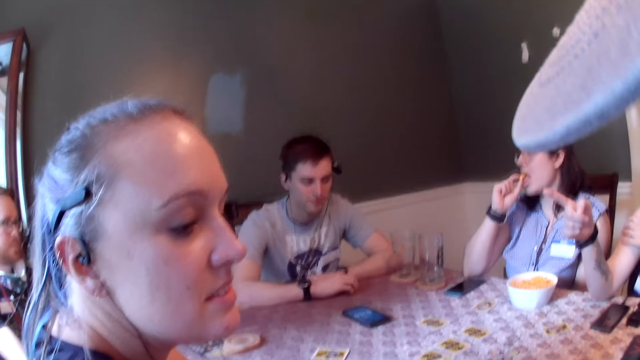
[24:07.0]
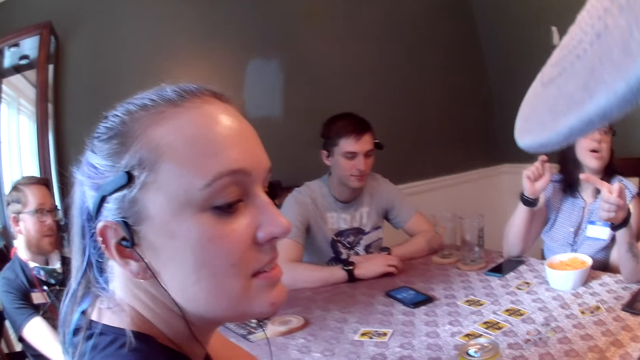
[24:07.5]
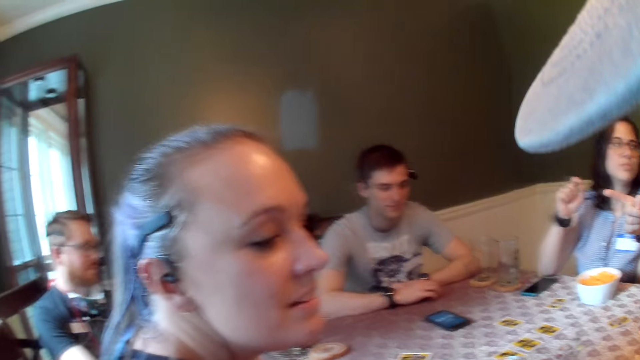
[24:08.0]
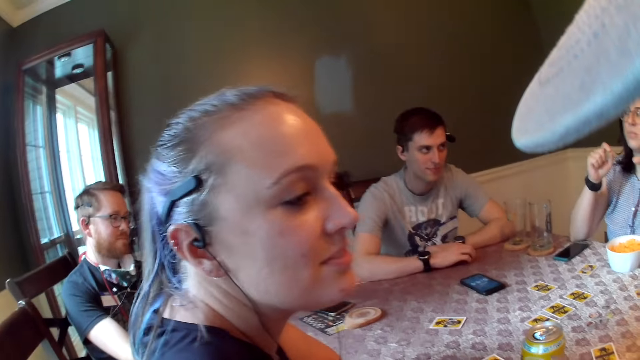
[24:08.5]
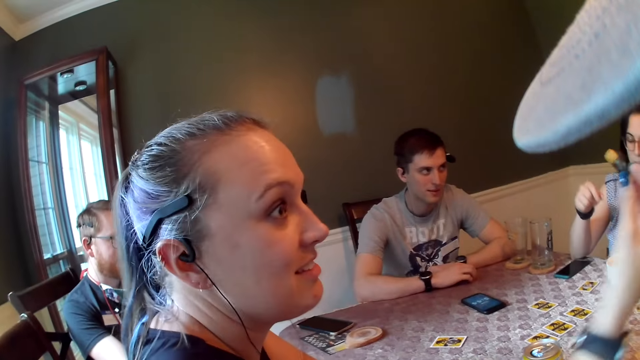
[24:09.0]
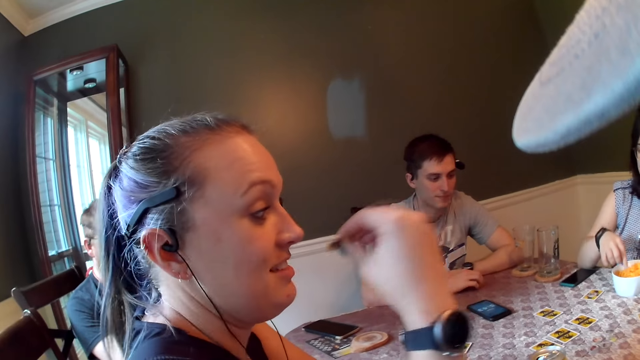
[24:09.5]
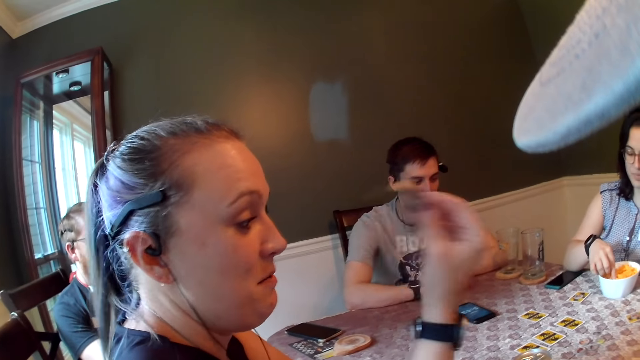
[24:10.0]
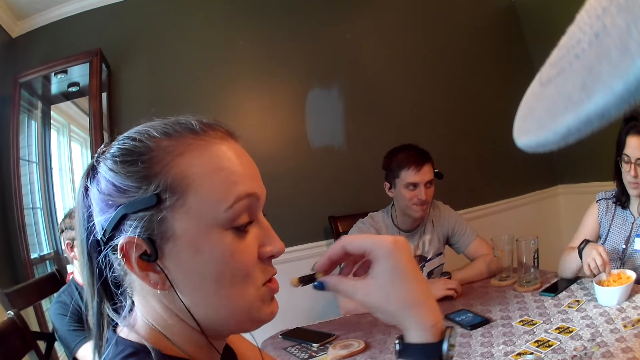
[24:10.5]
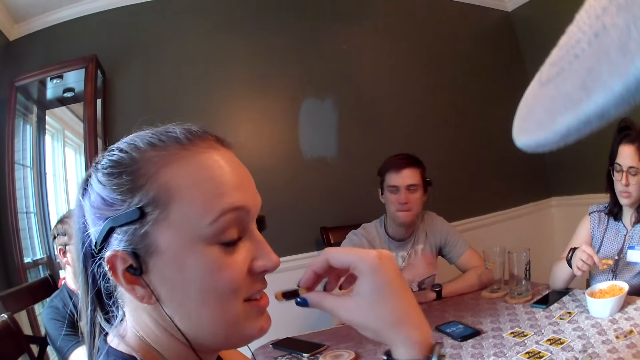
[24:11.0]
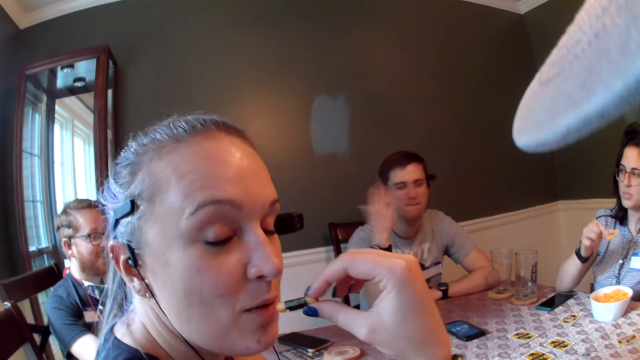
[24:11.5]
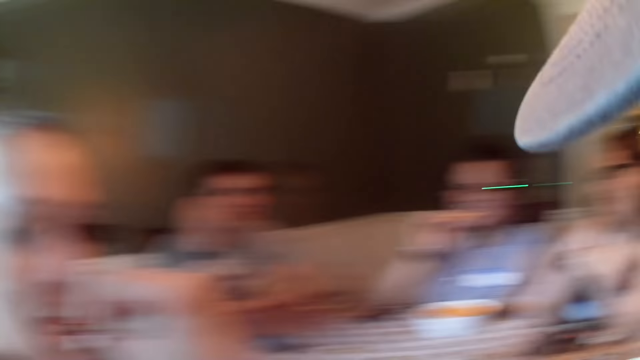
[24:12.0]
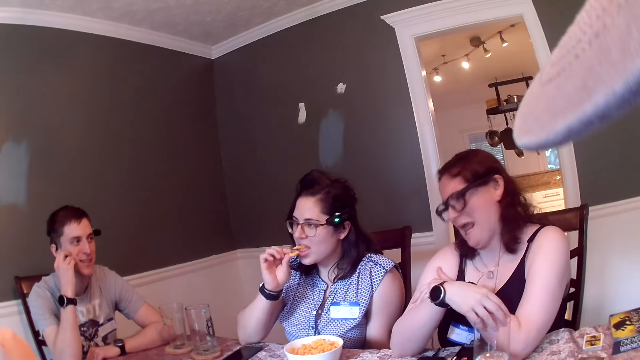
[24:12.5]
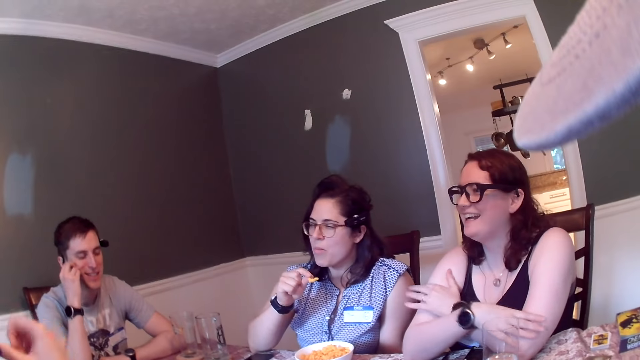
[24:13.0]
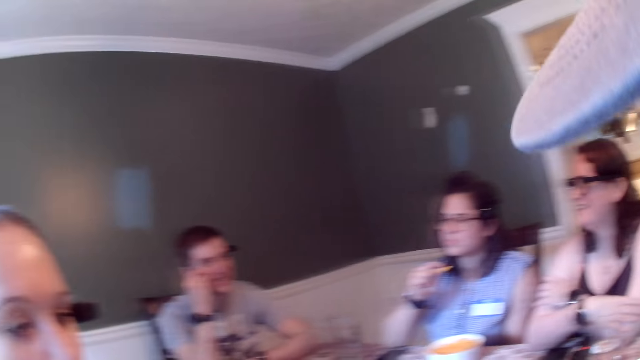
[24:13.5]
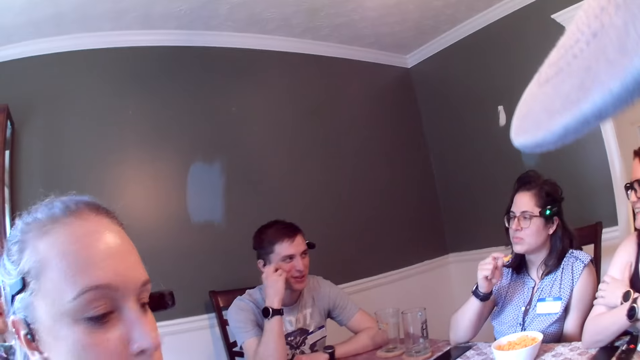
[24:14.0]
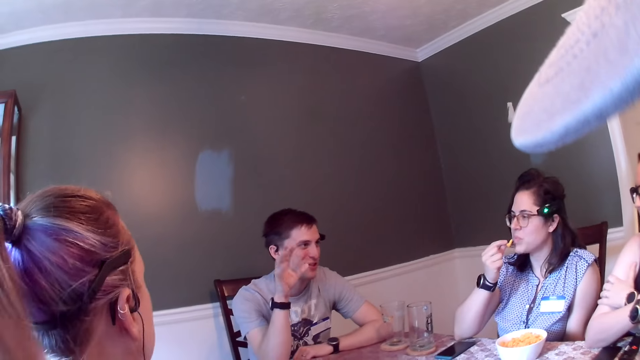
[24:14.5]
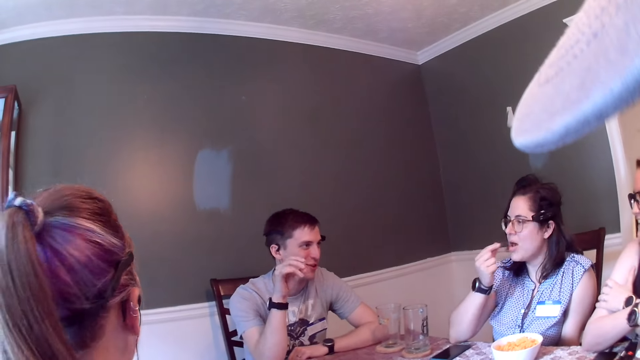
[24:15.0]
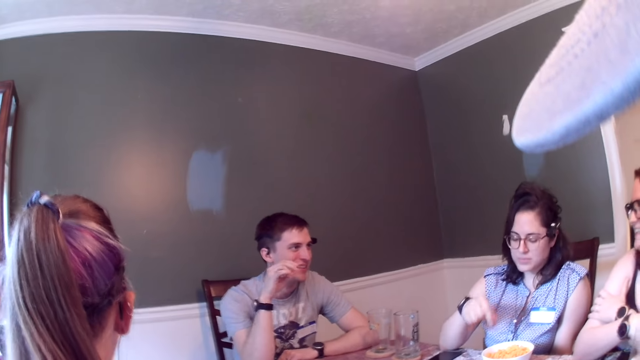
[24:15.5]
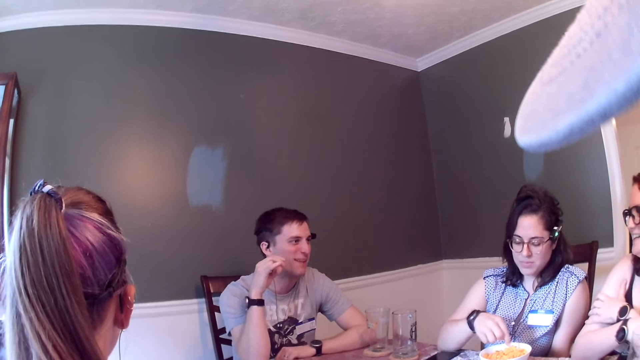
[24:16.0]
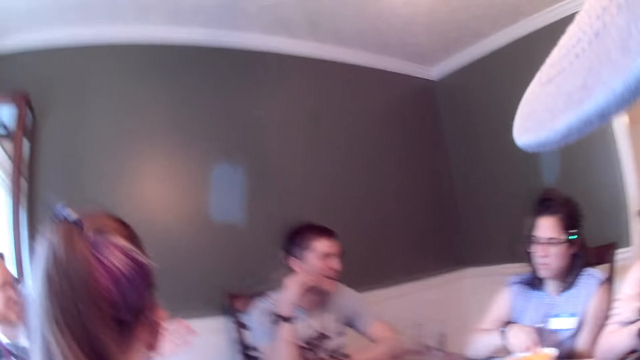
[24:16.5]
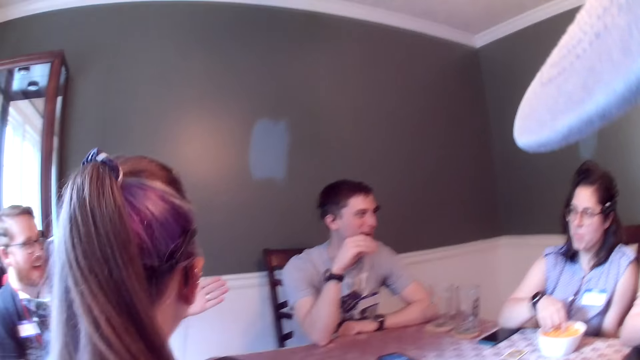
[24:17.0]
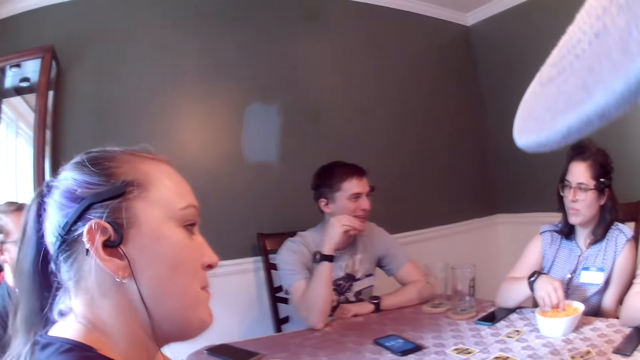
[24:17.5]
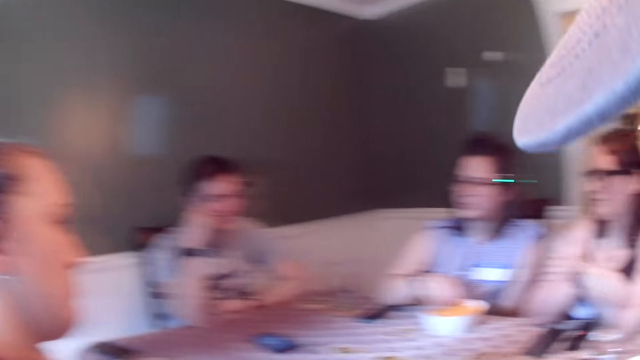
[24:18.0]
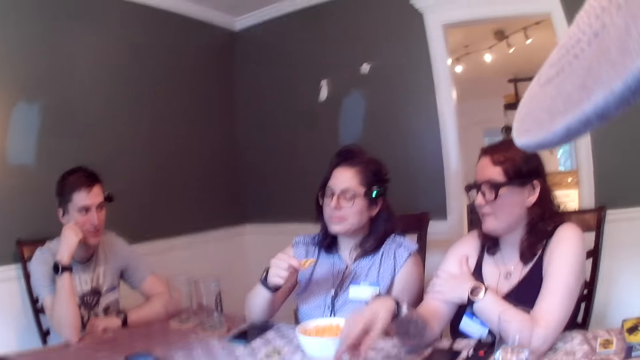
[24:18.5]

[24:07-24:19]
A lady eats snacks. A woman holds chips with her right hand. A man interacts with hands.

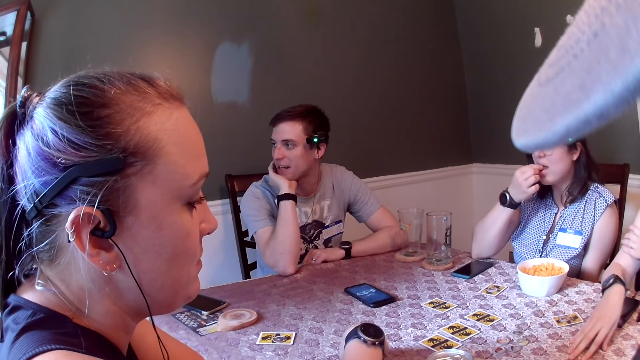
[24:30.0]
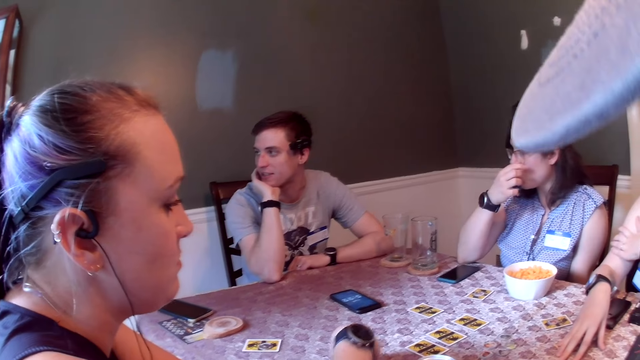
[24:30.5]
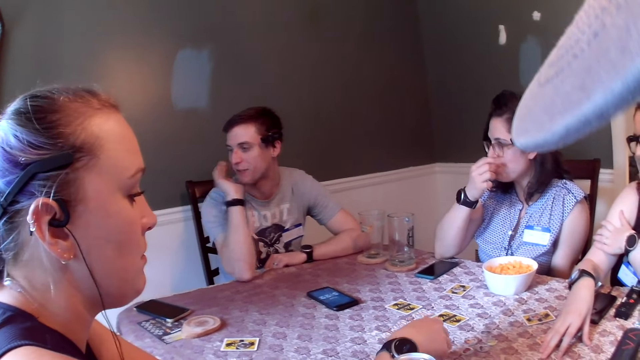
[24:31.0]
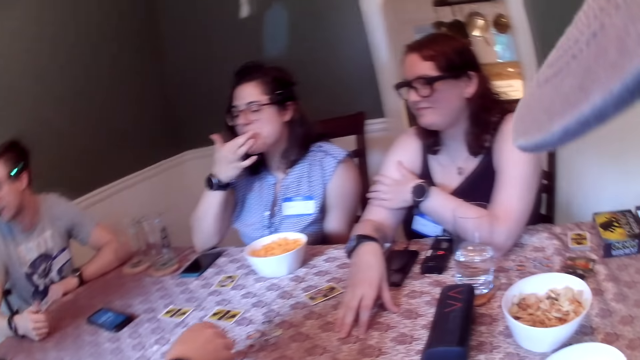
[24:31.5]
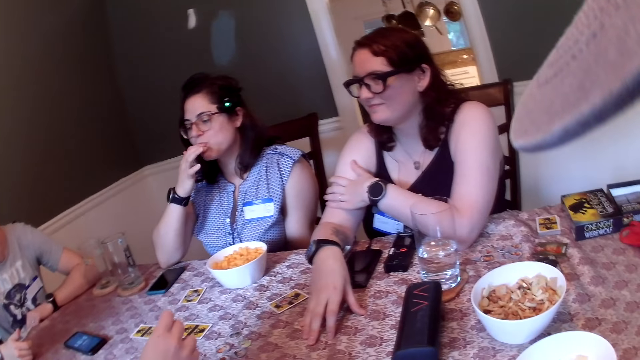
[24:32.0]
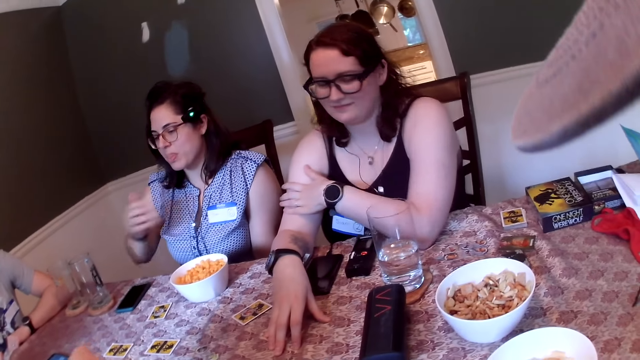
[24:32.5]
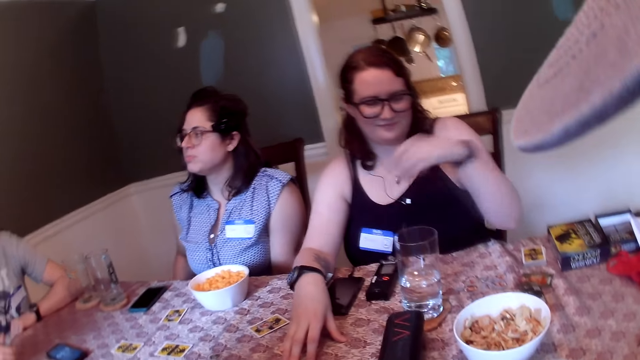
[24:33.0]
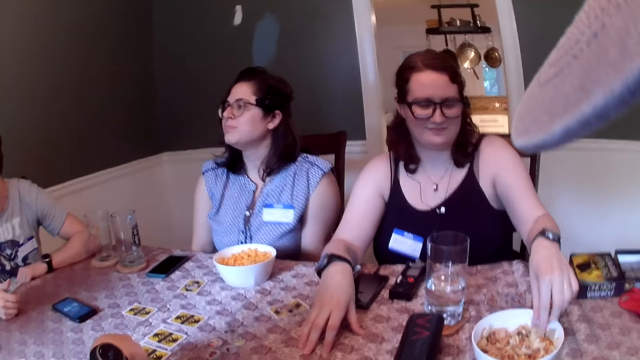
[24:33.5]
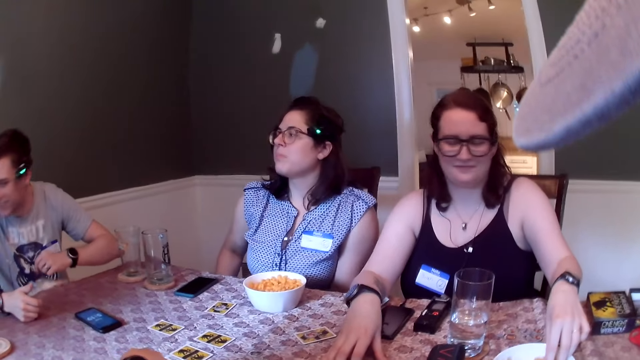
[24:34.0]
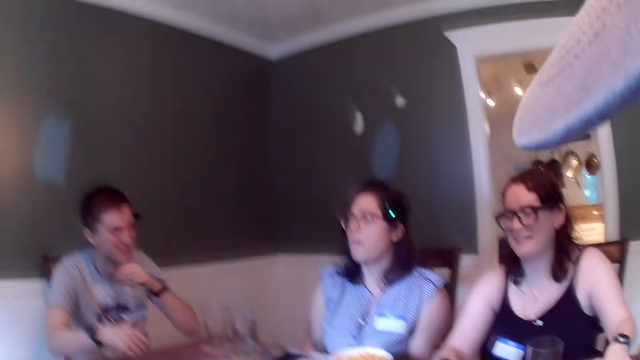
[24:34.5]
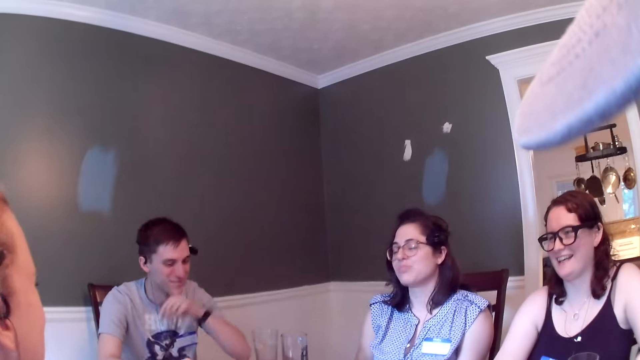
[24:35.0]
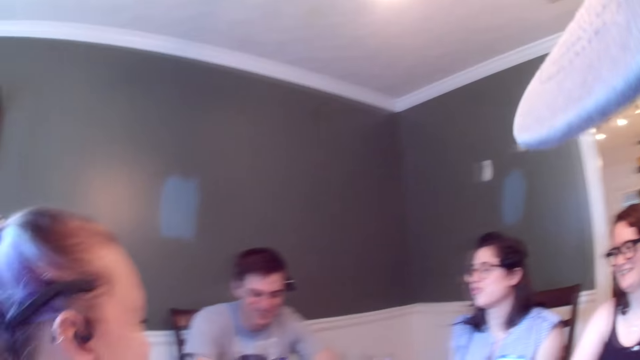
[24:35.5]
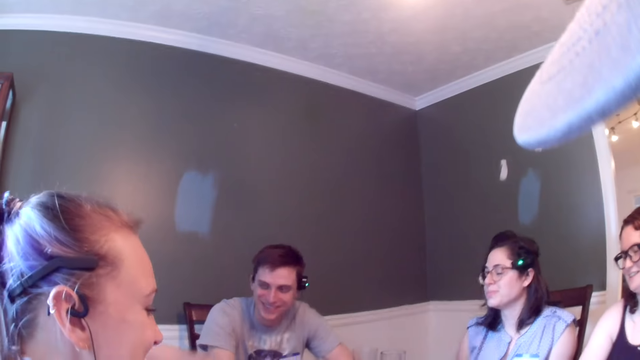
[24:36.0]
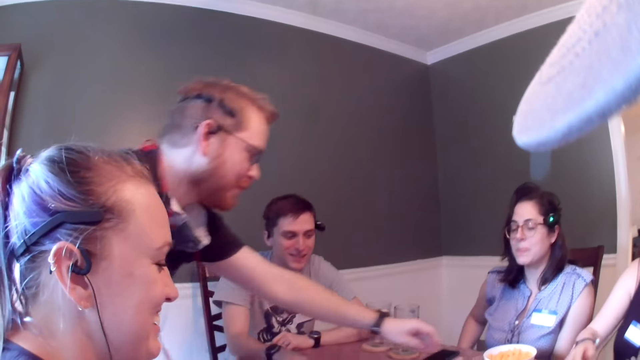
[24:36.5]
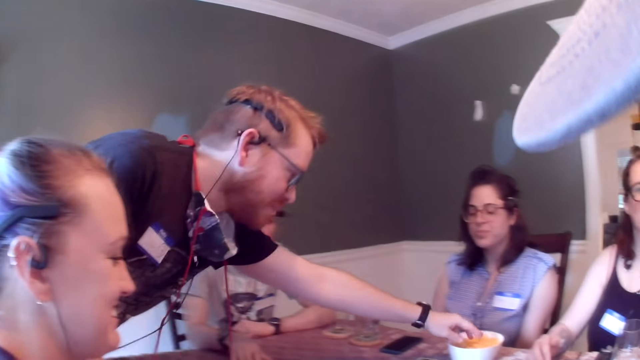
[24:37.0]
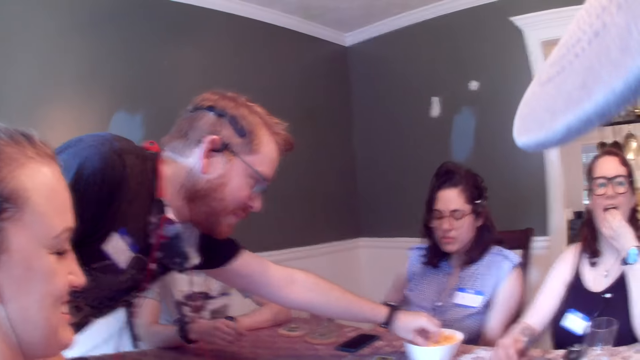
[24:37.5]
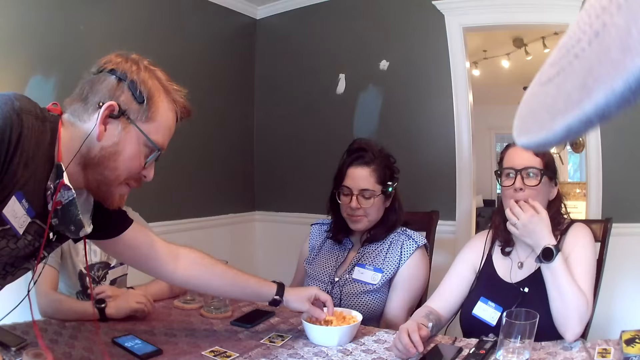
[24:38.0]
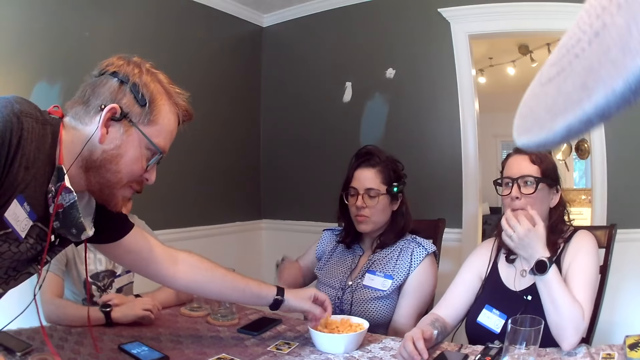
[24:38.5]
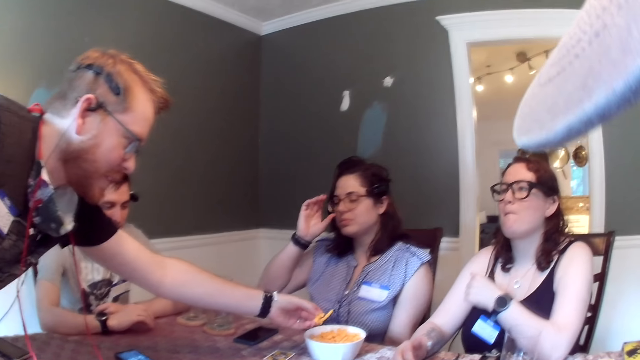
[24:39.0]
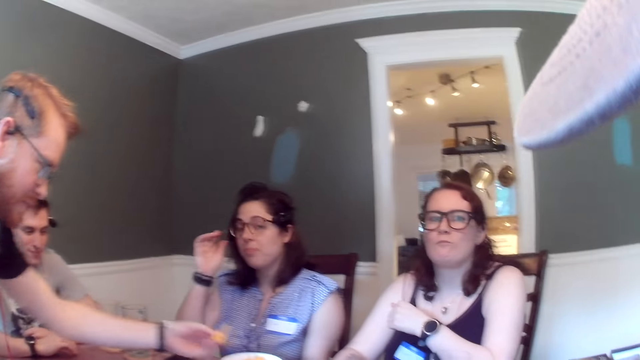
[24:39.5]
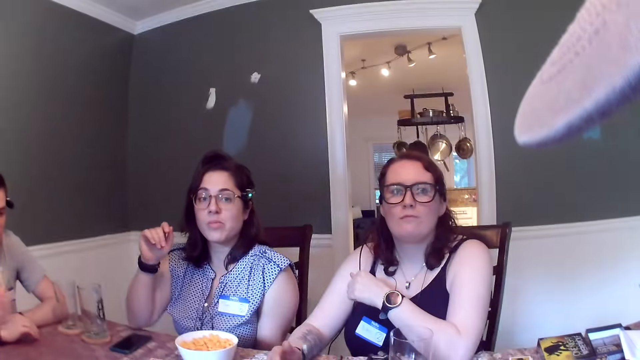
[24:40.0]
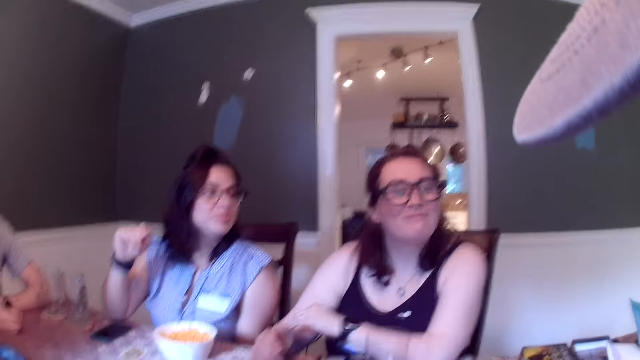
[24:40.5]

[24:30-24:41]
A lady moves a card. A woman picks chips in the plate on the table with her left hand. Another lady eats snacks. A man carries chips in the plate on the table with his right hand. The man eats snacks. The camera wearer interacts with the other lady.
